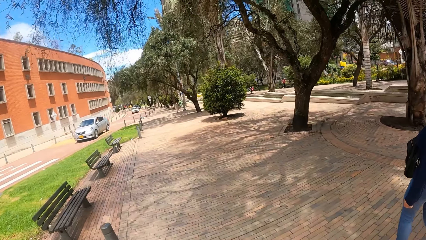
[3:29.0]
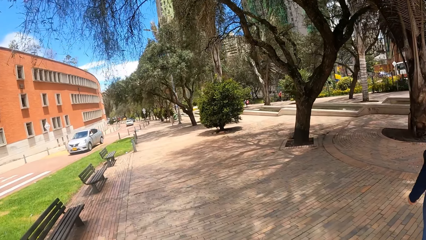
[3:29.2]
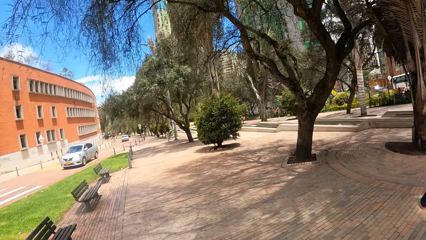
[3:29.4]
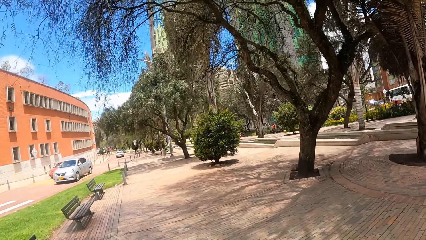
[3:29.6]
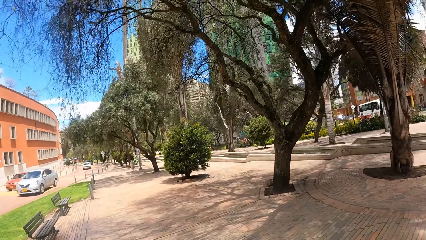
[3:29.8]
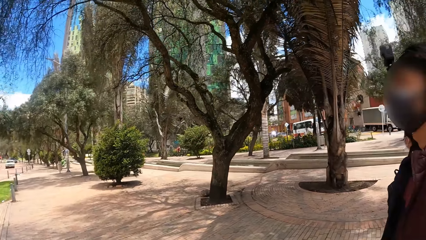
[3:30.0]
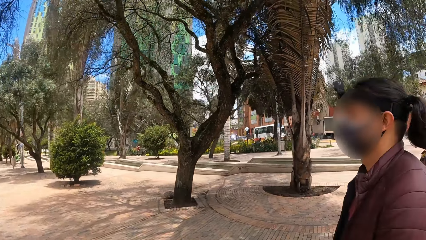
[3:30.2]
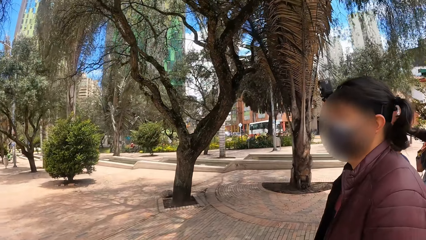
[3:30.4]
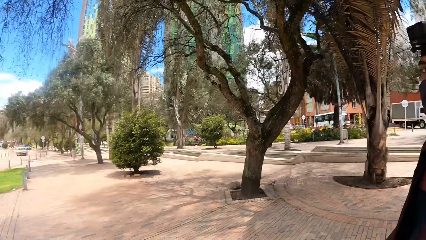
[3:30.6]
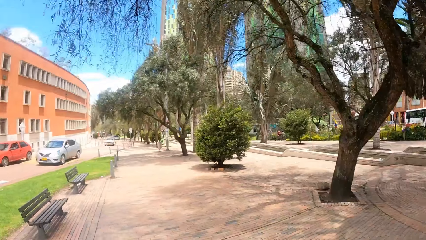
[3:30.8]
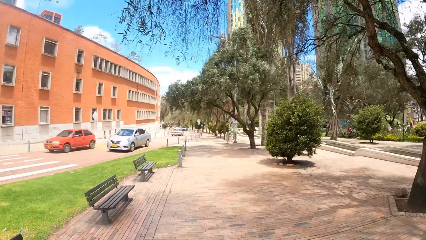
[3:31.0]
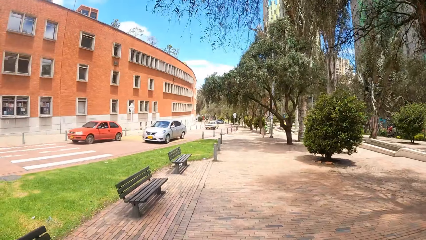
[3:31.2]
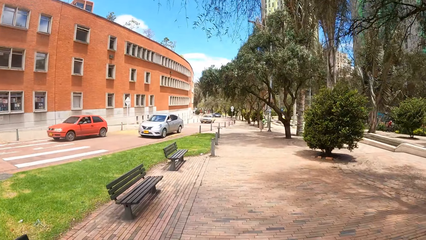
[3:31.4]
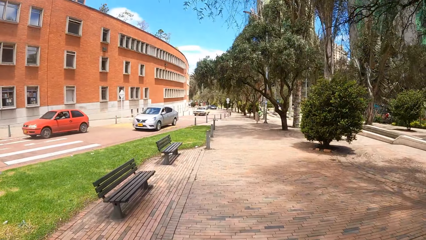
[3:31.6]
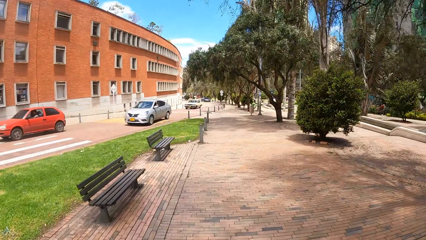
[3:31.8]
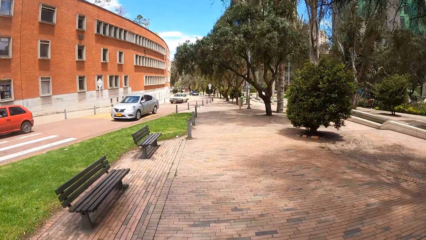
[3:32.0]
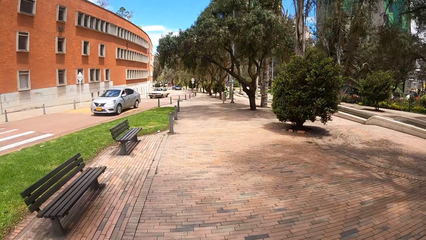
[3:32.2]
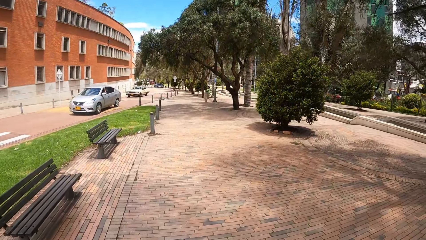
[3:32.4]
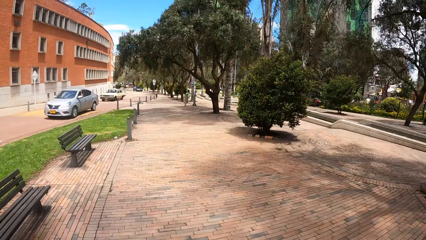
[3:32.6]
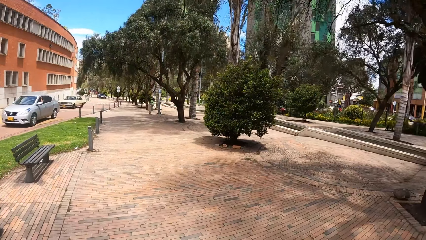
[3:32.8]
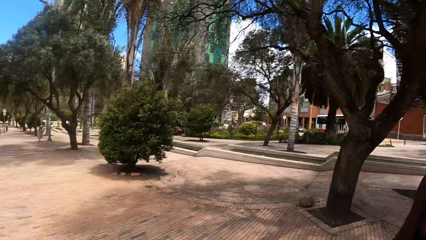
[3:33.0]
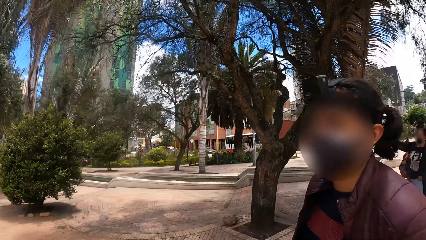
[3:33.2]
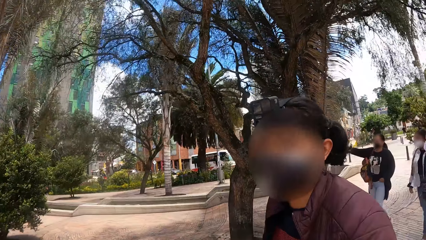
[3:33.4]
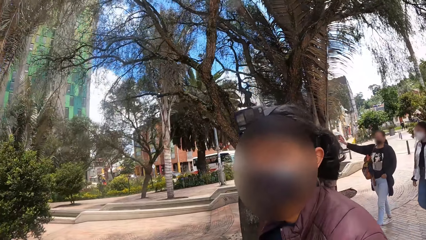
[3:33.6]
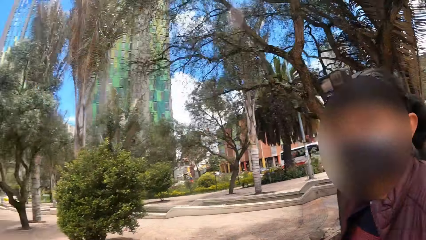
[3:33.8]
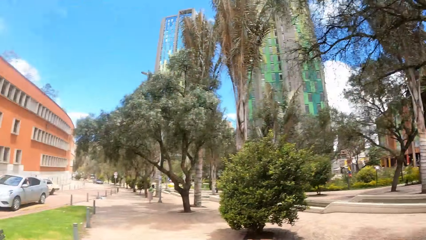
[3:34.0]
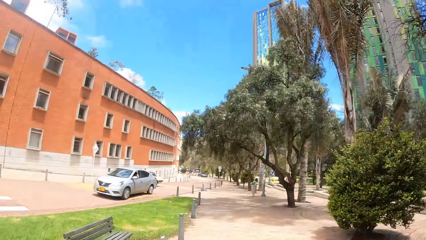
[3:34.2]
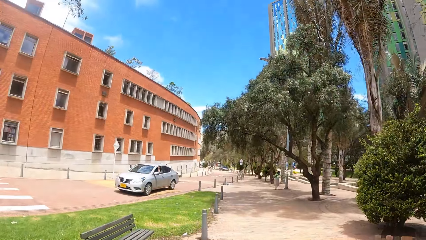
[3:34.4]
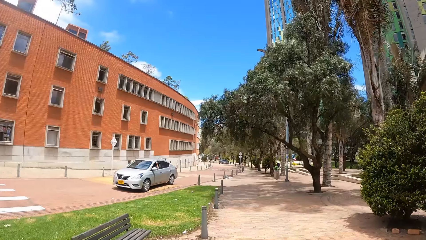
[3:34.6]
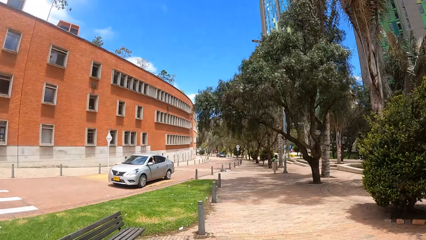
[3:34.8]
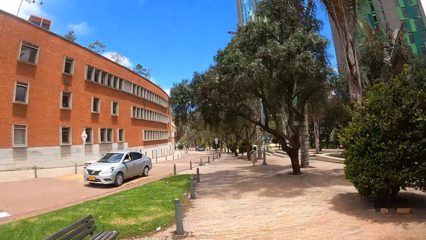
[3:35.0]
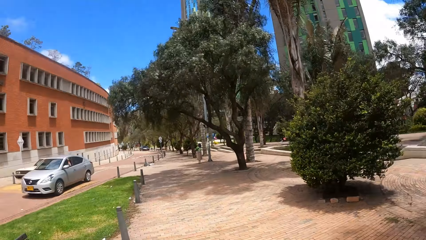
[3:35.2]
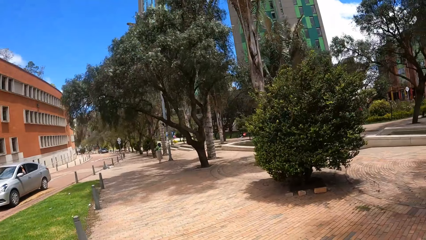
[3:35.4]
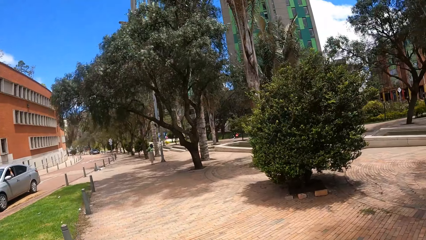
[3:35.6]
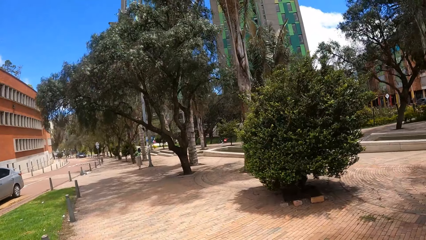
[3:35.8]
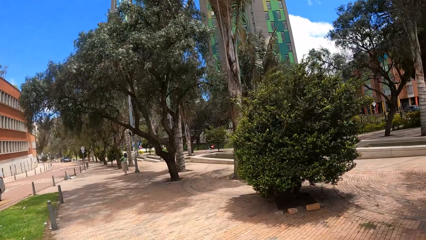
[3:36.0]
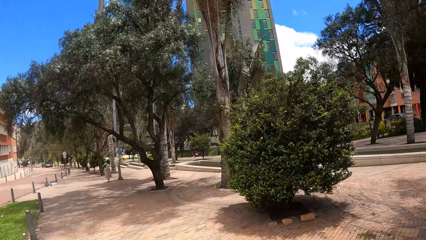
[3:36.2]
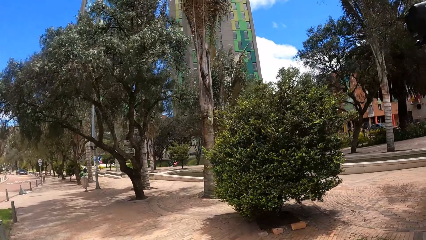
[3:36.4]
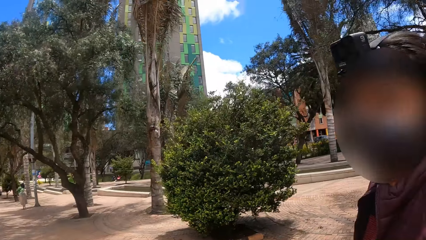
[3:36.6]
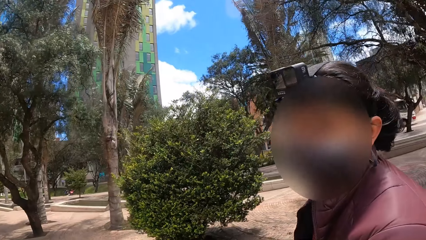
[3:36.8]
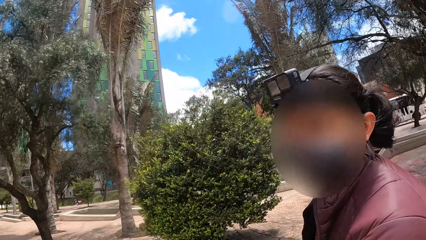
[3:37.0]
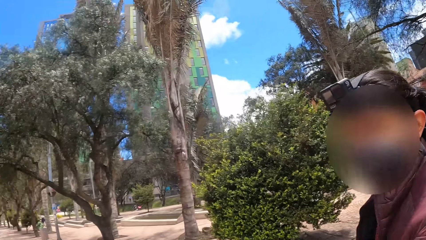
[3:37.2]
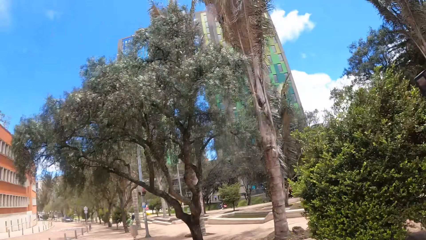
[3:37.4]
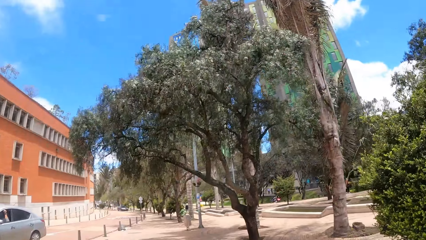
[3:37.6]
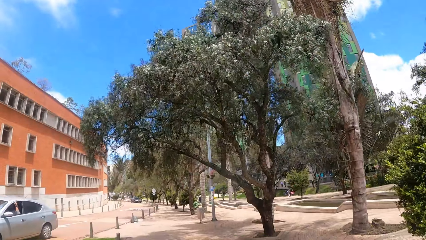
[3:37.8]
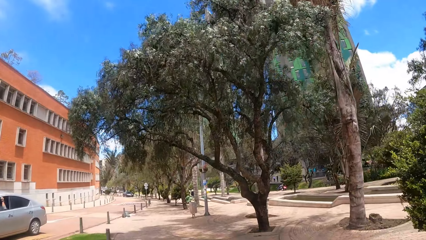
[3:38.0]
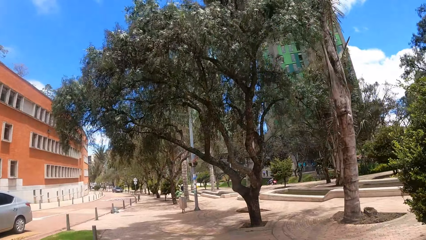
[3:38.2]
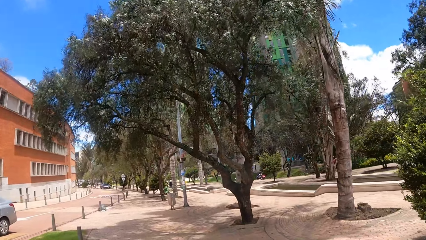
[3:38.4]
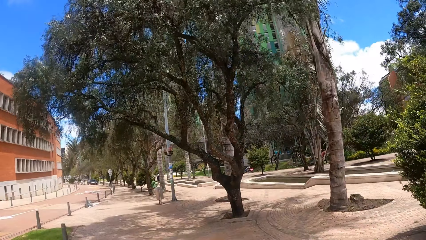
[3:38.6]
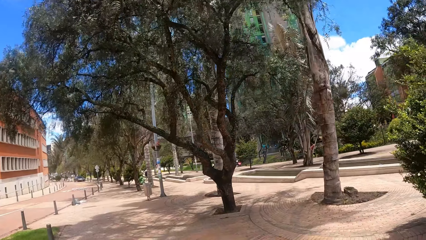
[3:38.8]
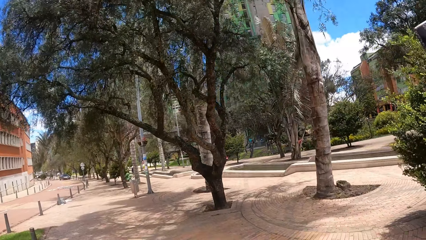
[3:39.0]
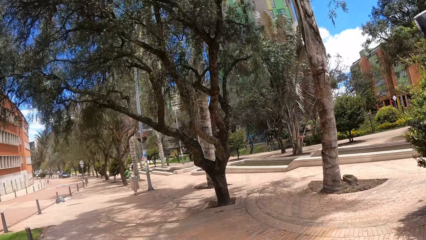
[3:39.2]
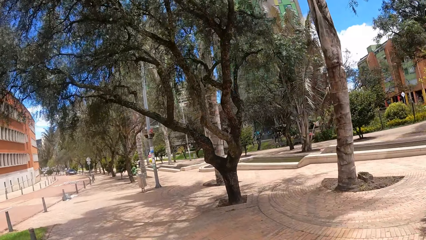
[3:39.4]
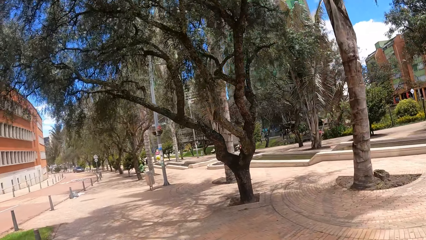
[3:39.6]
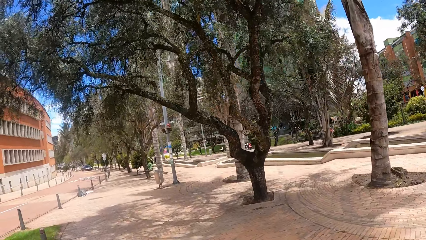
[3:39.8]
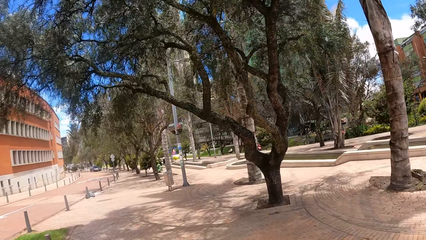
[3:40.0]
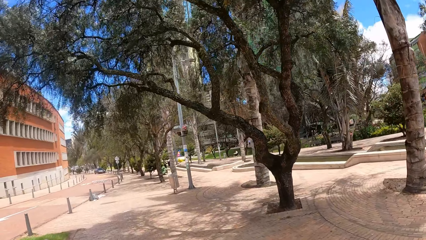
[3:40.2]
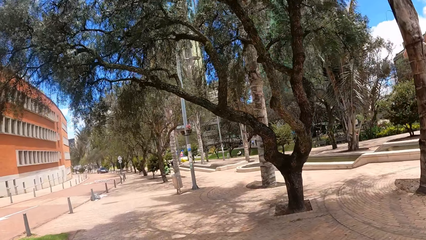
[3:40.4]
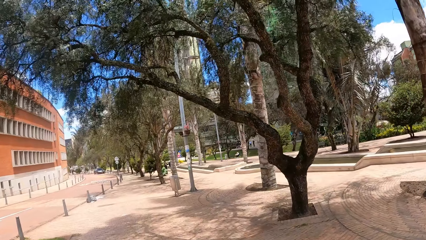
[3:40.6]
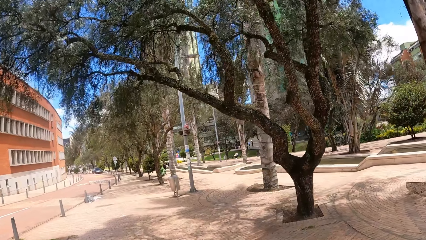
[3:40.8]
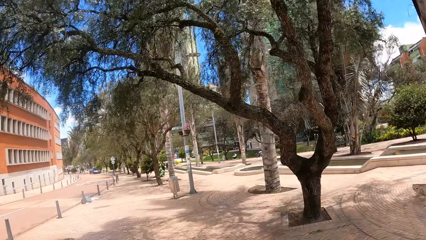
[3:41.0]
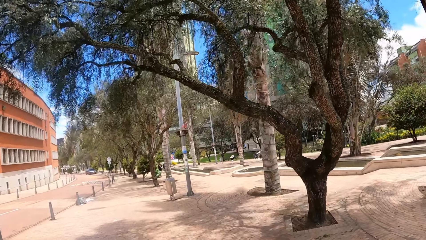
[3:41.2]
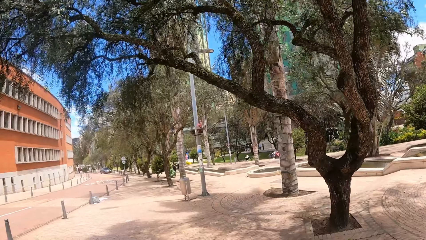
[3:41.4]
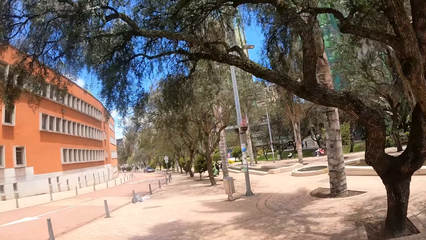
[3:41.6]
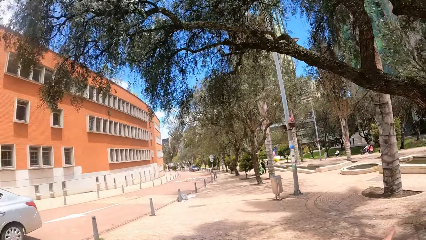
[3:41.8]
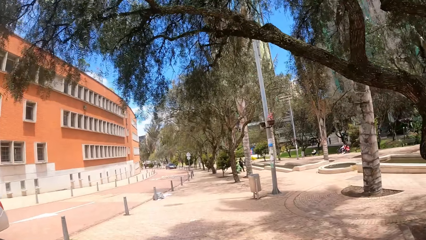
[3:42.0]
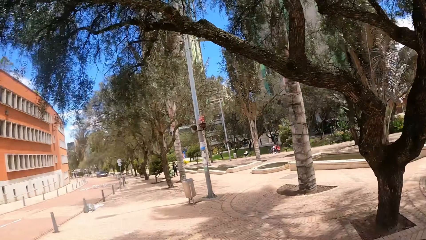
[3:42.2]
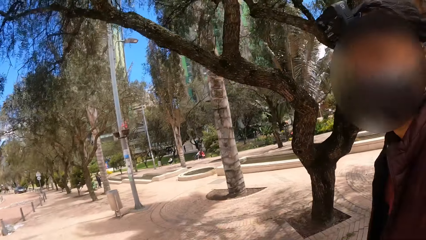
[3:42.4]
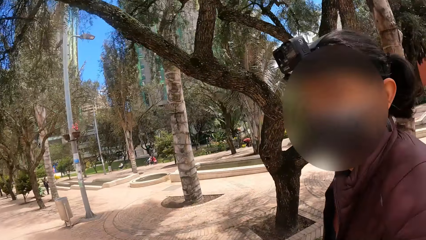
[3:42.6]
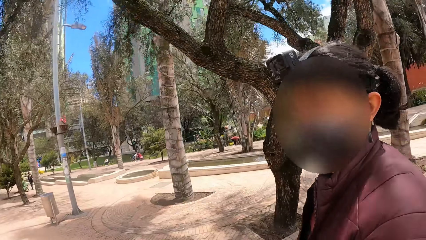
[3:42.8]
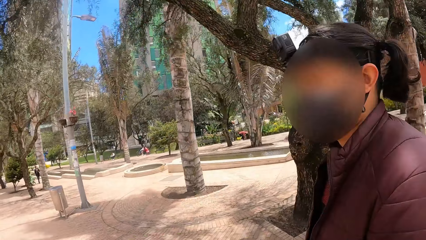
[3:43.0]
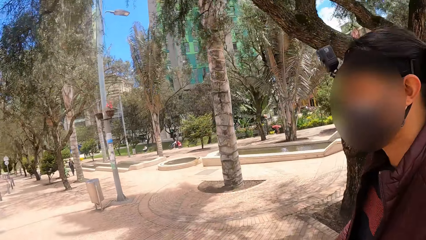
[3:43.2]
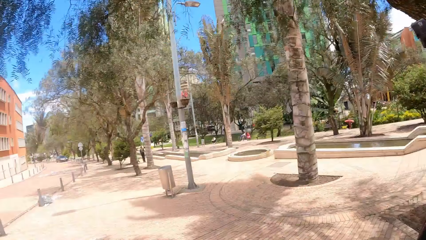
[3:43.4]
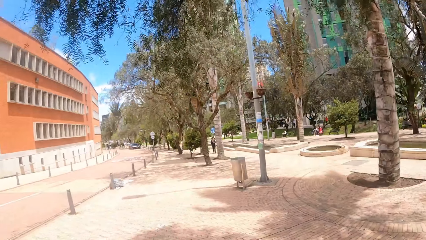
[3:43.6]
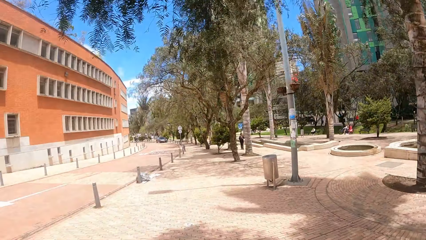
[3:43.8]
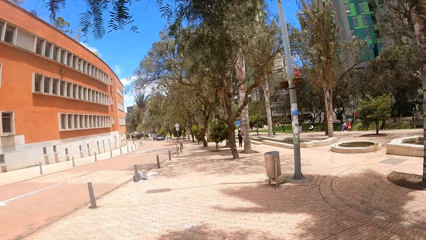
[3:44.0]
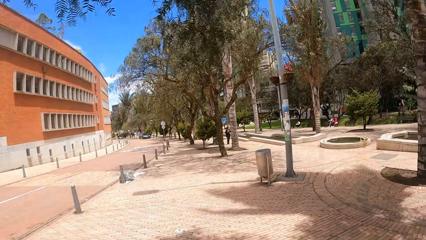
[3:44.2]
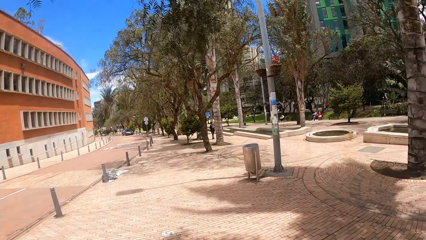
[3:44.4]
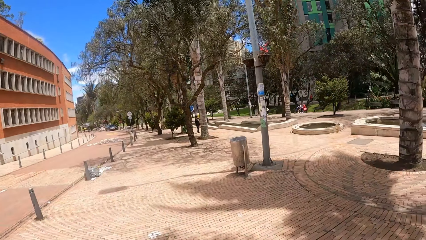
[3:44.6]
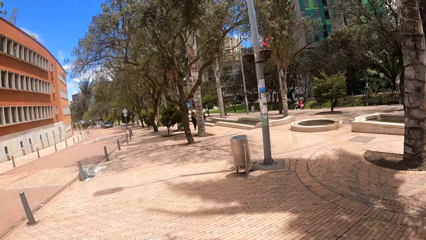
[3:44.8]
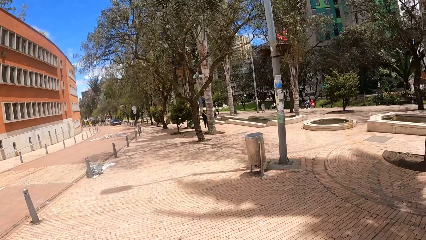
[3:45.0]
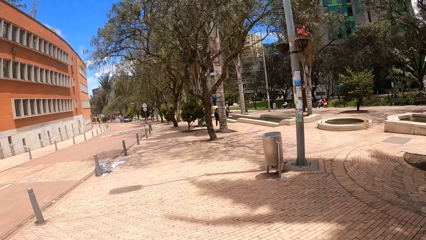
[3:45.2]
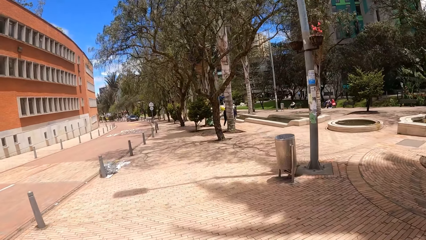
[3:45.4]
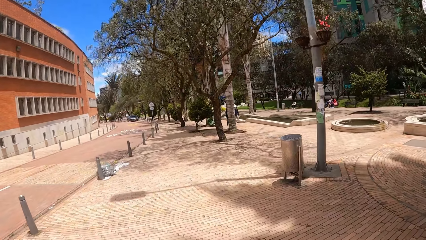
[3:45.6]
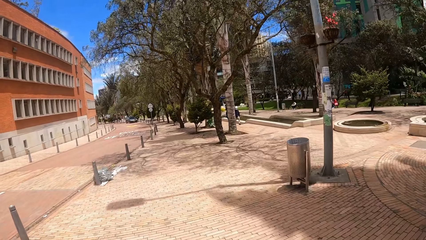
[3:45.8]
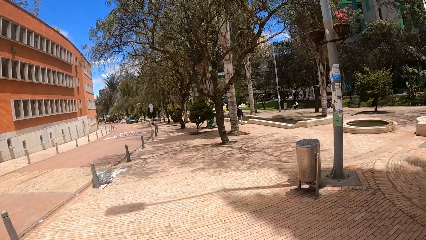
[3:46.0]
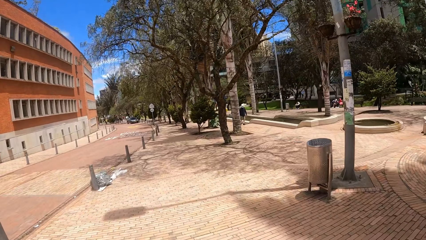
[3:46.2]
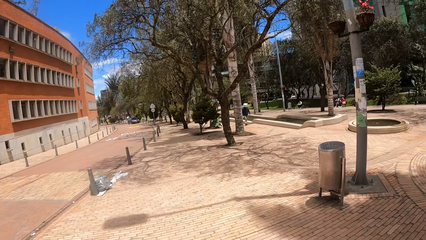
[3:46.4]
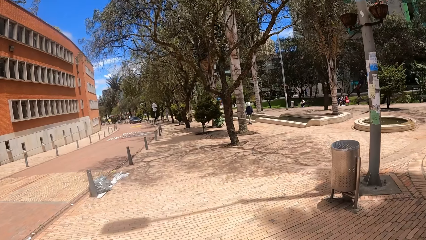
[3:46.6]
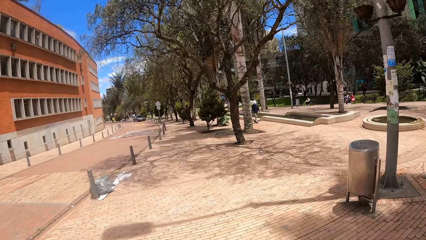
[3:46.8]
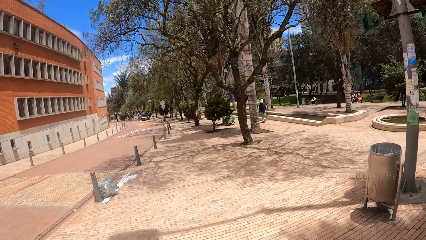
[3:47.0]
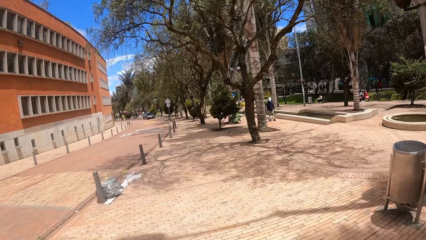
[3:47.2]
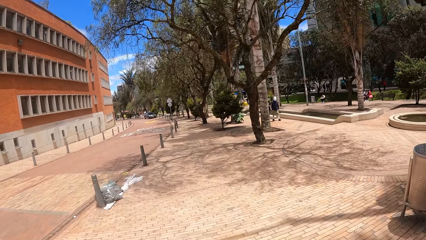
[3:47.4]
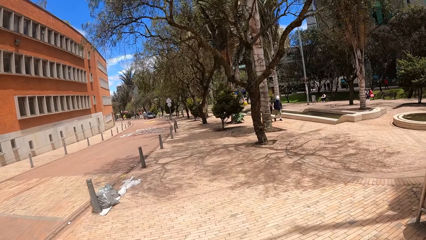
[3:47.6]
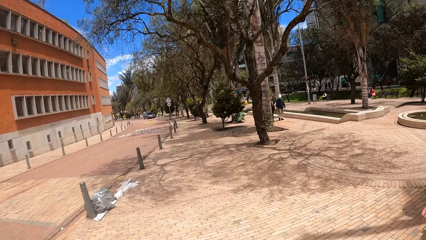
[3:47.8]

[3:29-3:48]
The camera wearer interacts with a woman. They look around. They interact with the woman. They walk outside. They look around. They interact with the woman. They look around. They interact with the woman. They look around.
